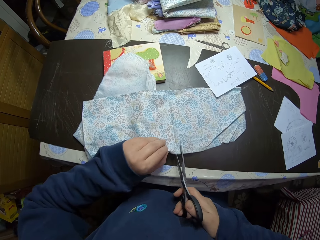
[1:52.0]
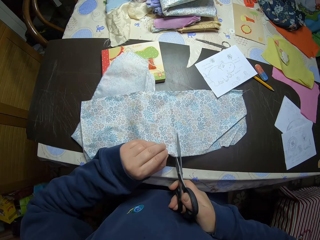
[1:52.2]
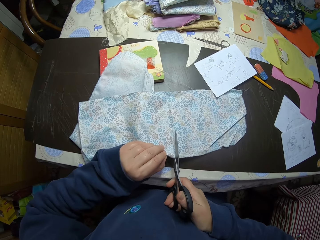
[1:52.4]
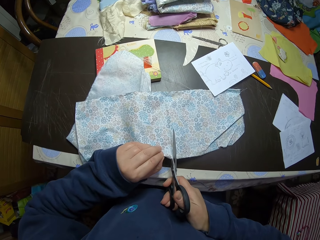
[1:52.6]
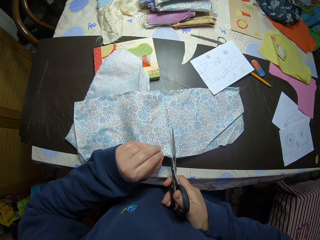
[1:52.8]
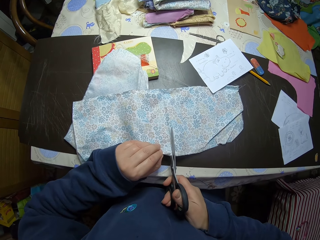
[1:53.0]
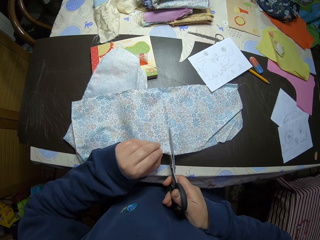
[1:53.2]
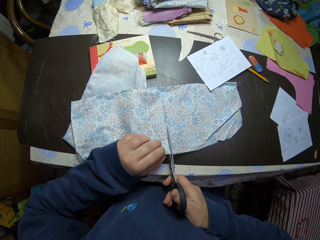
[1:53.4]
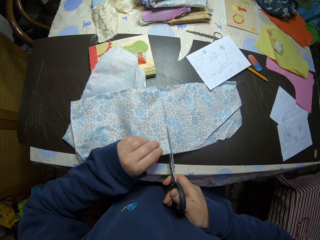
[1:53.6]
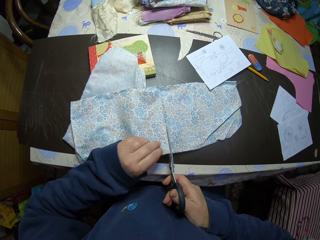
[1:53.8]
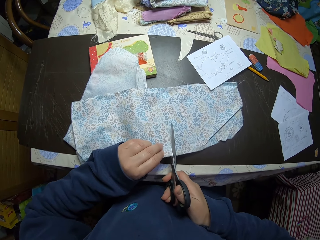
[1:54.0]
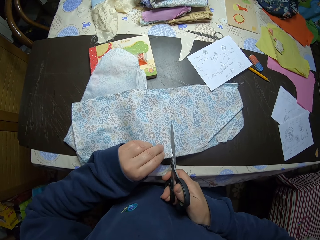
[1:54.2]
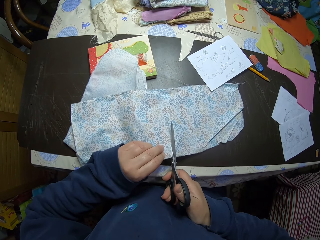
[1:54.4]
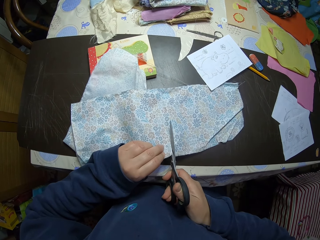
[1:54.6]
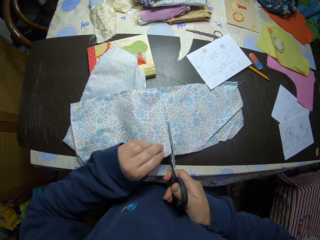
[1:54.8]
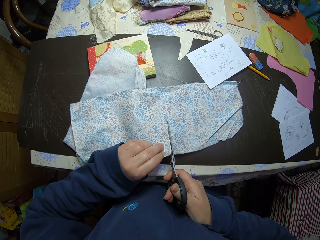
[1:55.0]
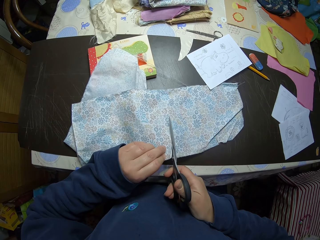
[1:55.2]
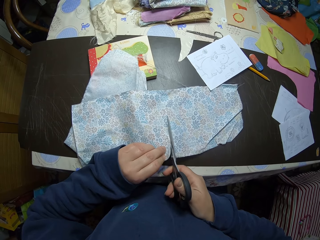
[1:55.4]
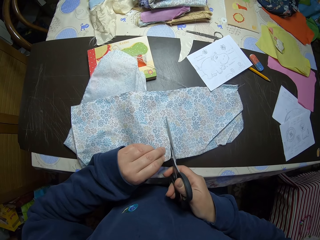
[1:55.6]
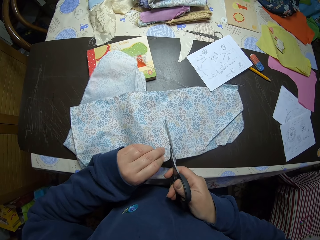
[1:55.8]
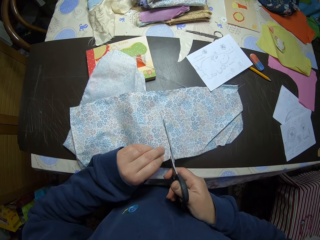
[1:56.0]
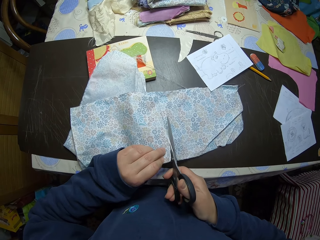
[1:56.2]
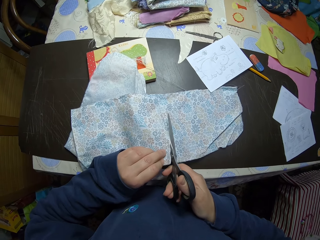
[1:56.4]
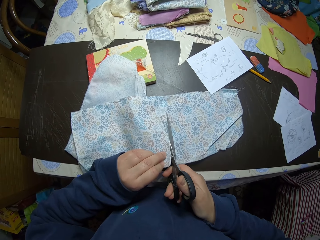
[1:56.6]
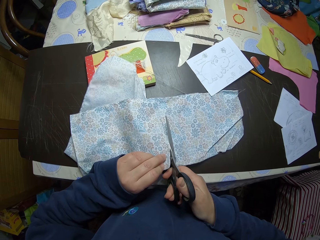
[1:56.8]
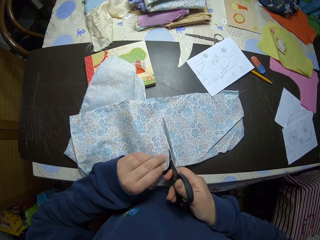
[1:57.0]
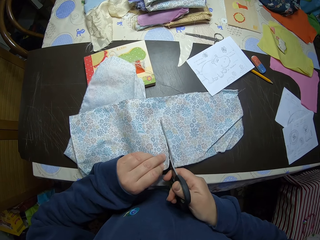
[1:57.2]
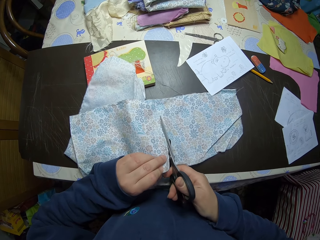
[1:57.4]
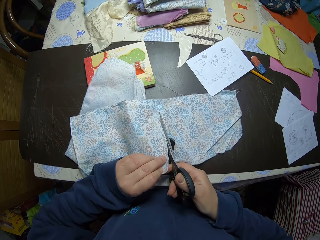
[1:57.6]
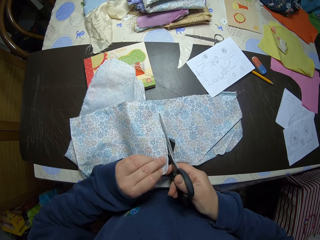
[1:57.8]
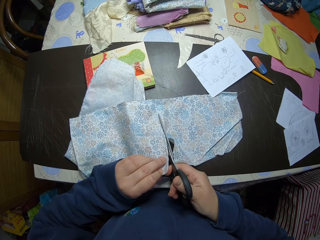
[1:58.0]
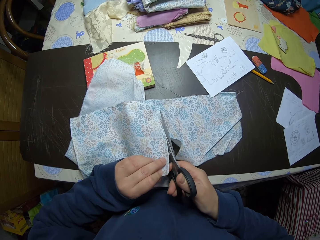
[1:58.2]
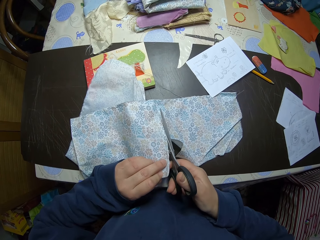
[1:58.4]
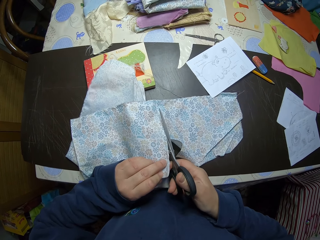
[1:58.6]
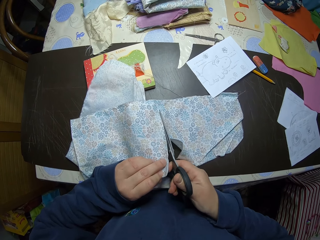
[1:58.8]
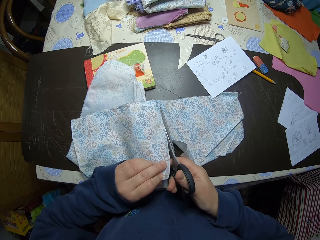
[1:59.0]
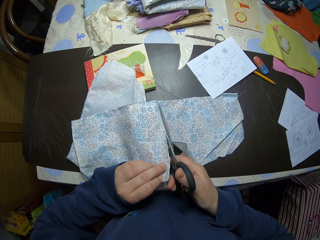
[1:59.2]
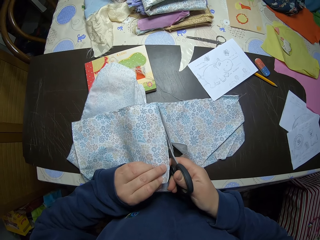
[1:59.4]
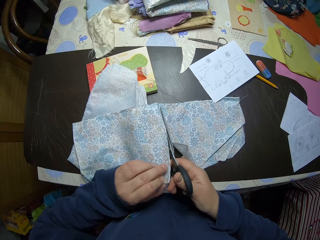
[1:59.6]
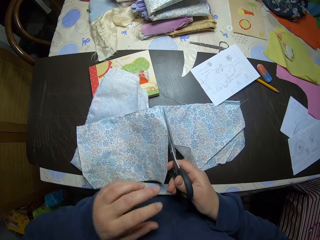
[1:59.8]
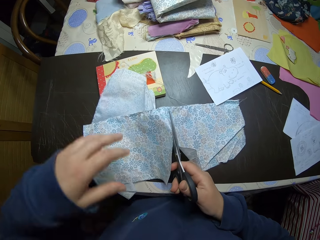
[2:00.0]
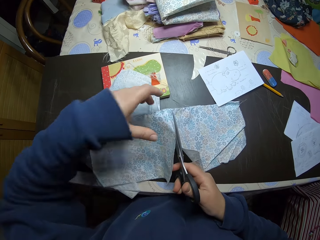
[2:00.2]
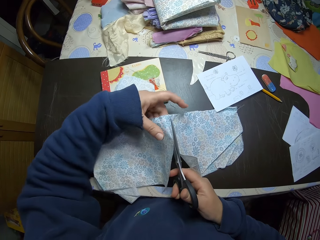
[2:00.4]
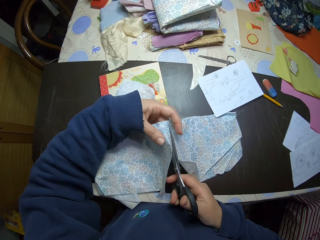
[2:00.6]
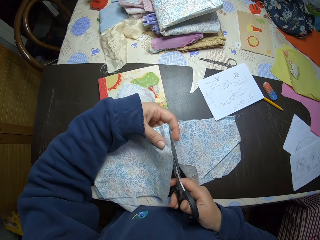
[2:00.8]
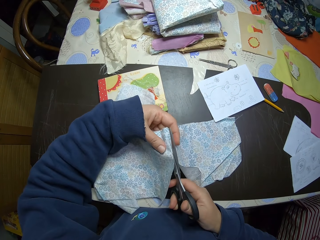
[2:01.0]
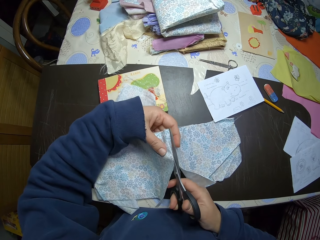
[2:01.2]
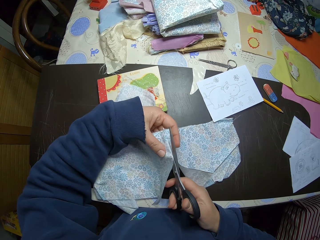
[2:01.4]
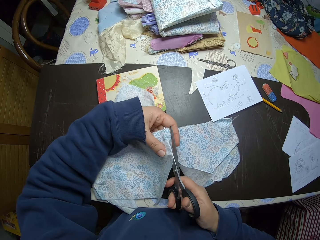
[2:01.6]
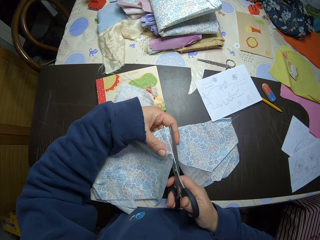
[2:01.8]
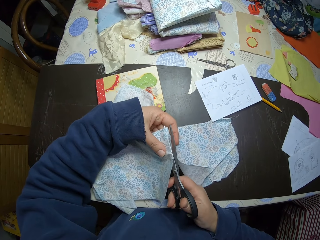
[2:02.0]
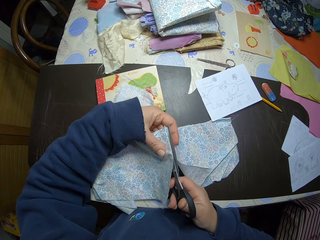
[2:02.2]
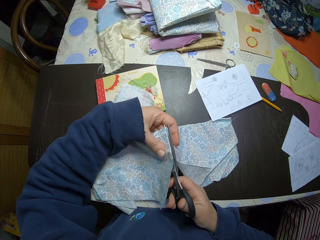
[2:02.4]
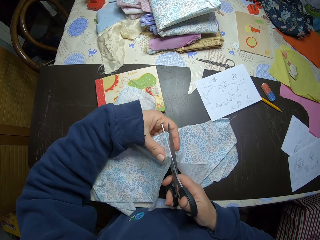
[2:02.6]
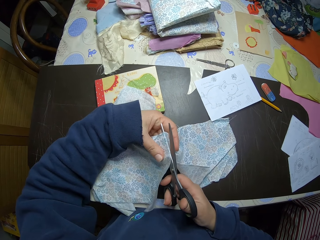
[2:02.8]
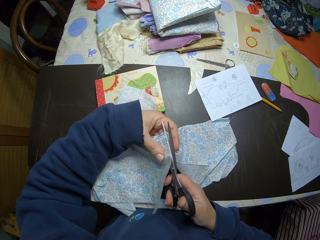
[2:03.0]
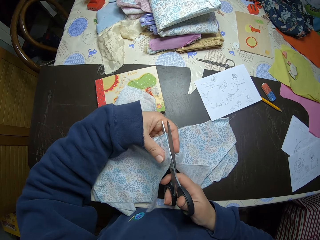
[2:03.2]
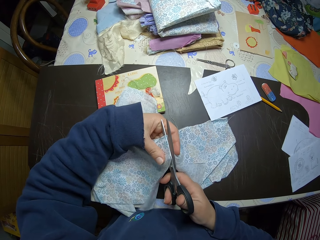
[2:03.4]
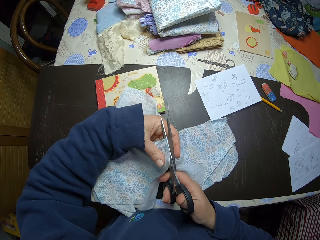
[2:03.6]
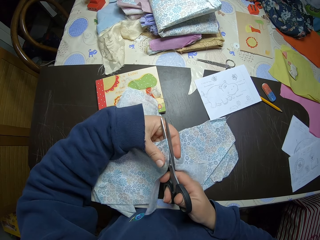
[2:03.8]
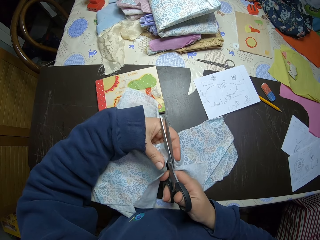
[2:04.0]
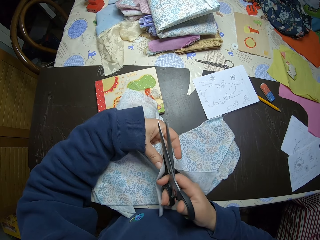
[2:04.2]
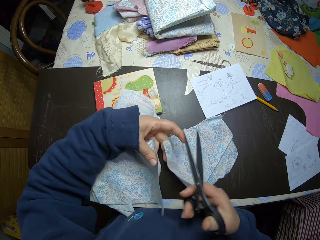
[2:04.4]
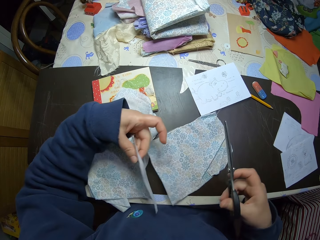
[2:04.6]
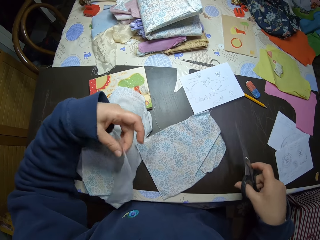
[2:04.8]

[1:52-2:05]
The camera wearer cuts the piece of cloth into two with the scissors.

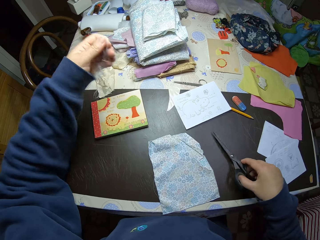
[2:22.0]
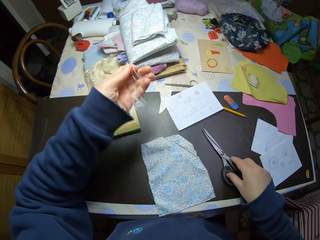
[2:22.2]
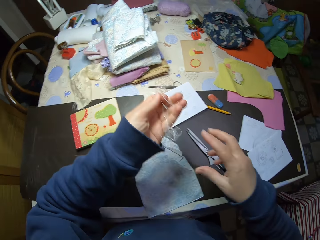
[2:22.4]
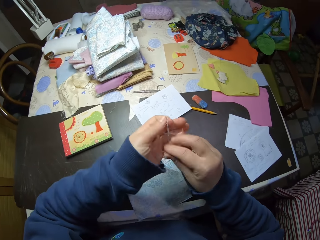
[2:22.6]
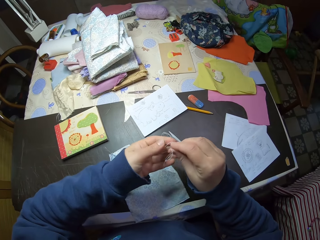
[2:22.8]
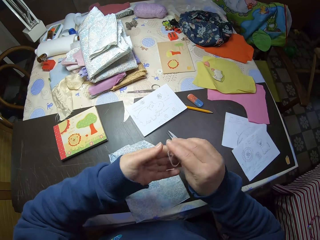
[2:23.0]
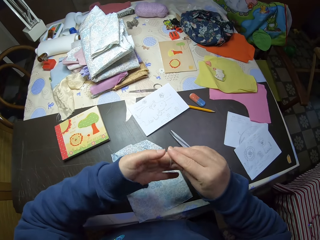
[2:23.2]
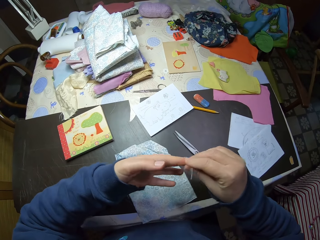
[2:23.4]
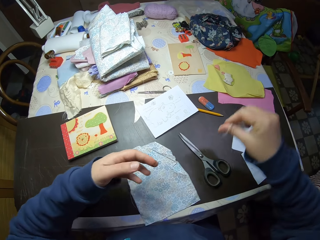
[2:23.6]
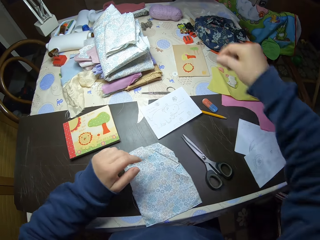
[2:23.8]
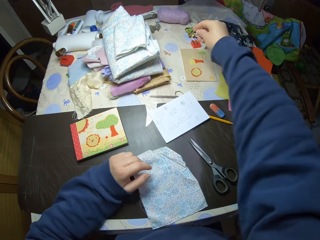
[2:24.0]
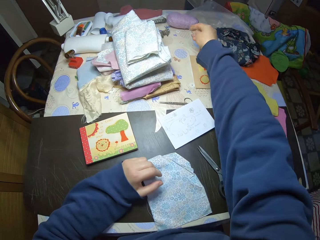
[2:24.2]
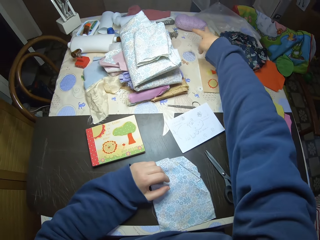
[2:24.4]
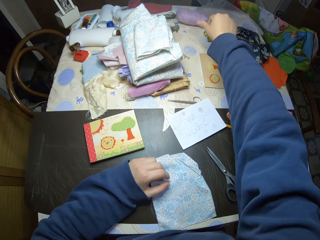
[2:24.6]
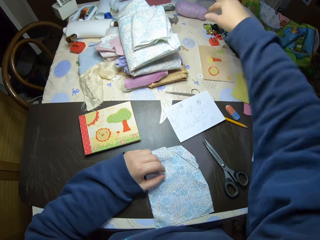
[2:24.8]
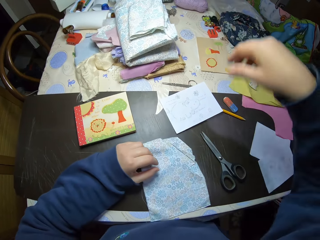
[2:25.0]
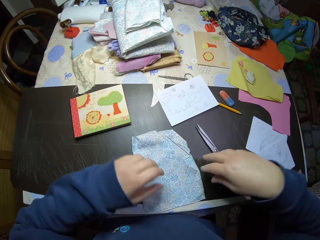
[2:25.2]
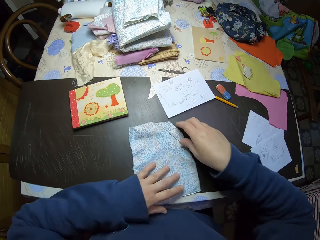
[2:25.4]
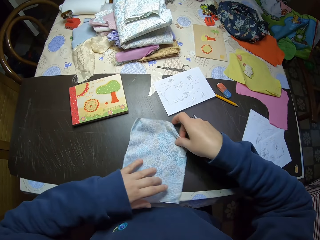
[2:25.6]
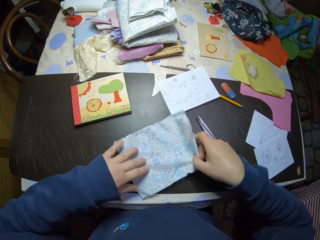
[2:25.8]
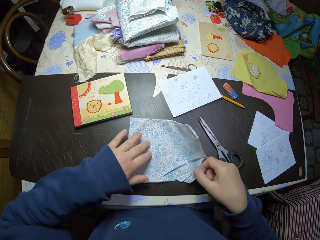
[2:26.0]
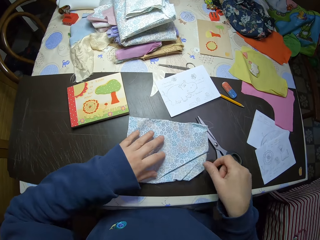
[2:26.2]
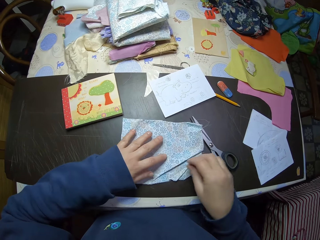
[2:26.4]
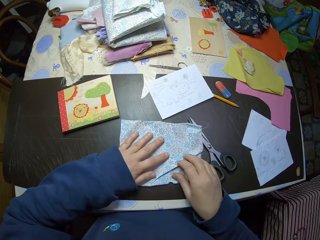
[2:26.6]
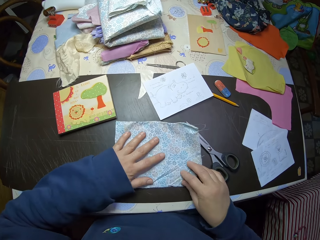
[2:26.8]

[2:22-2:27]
The camera wearer drops the pair of scissors on the table. She squeezes the thread with her hands. She drops the thread on the table. She turns the piece of cloth on the table. She adjusts the piece of cloth on the table with her hands.

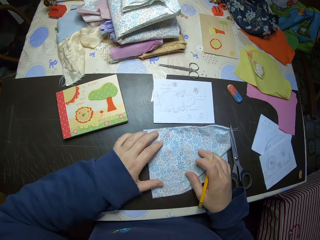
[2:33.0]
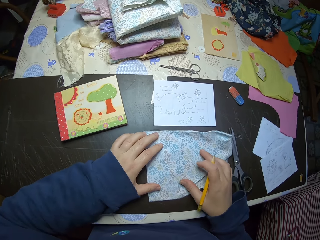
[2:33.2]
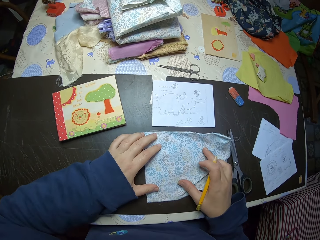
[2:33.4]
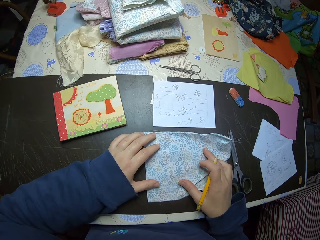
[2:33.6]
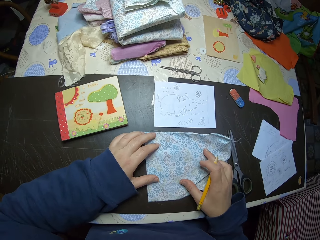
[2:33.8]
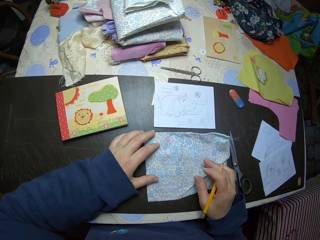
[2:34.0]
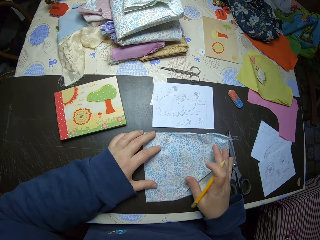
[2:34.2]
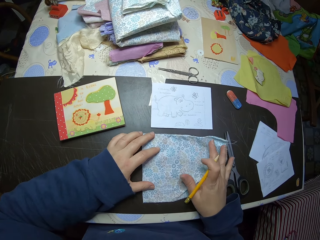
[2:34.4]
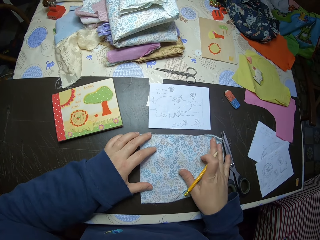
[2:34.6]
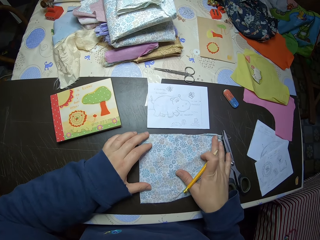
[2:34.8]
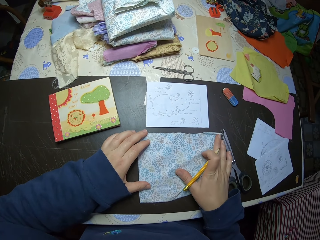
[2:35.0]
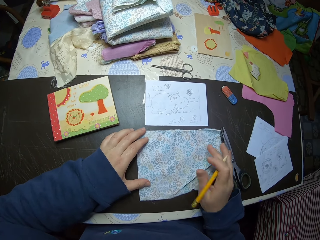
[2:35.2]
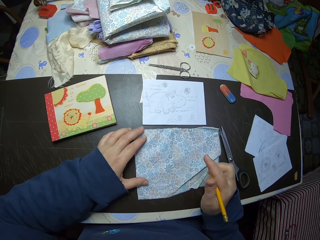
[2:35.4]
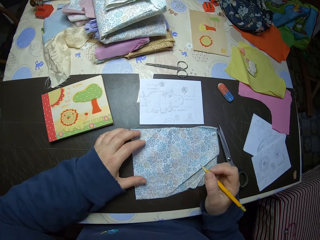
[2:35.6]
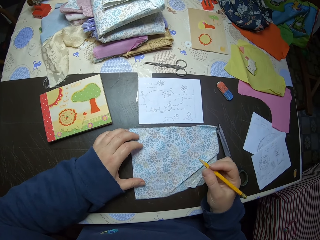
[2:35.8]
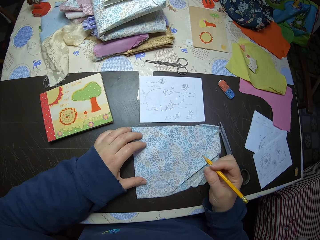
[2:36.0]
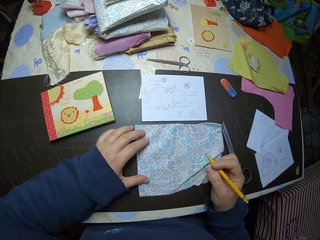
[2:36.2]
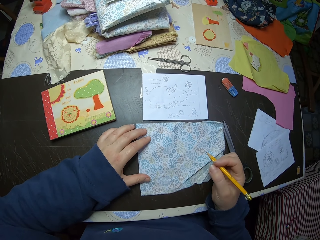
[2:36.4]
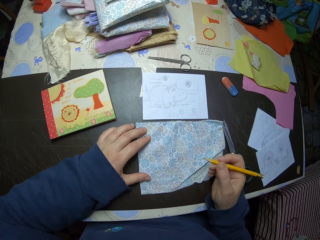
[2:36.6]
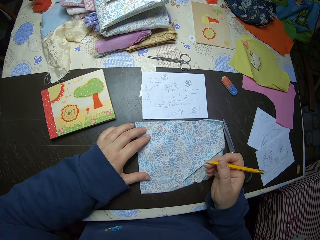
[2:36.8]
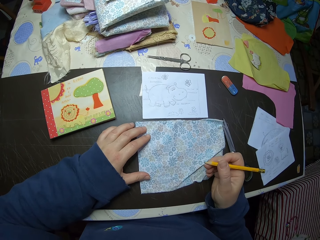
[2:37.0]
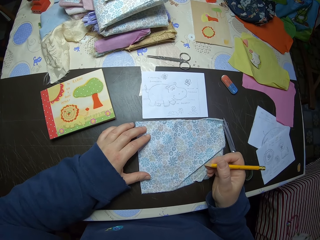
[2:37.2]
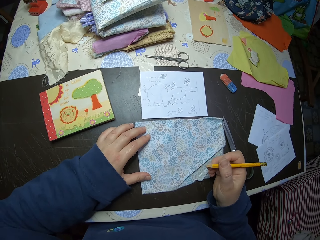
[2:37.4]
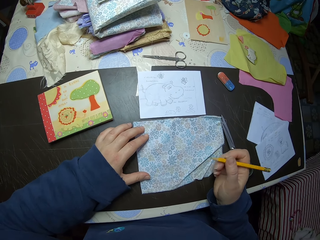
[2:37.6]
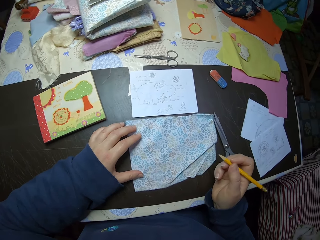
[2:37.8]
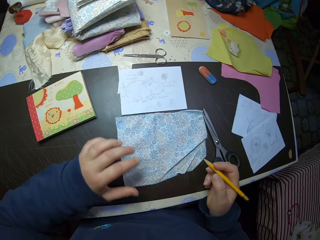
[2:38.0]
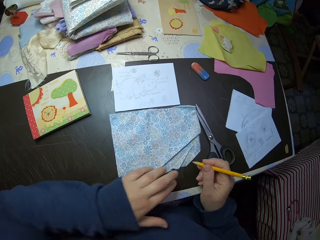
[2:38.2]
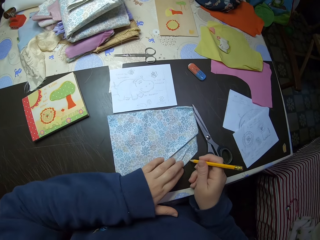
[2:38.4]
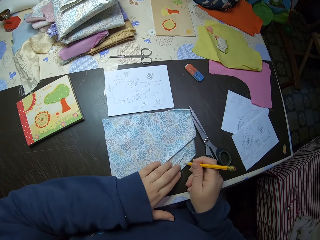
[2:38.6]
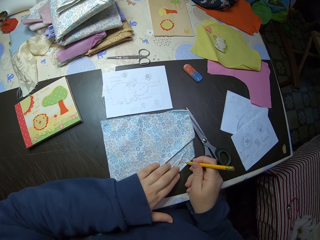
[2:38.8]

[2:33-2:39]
The camera wearer adjusts the piece of cloth on the table with her hands. She touches the cloth. She writes on the piece of cloth with the pencil.
